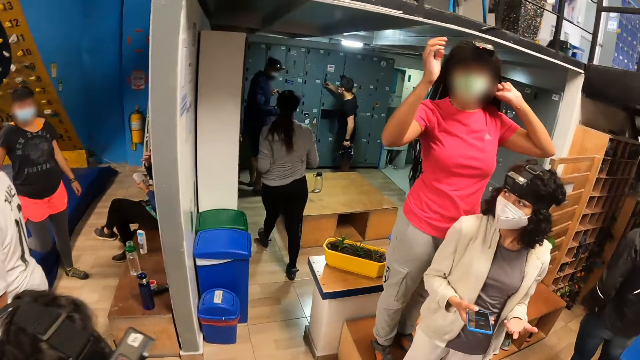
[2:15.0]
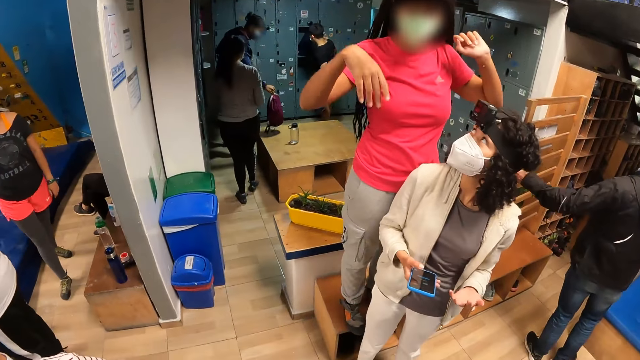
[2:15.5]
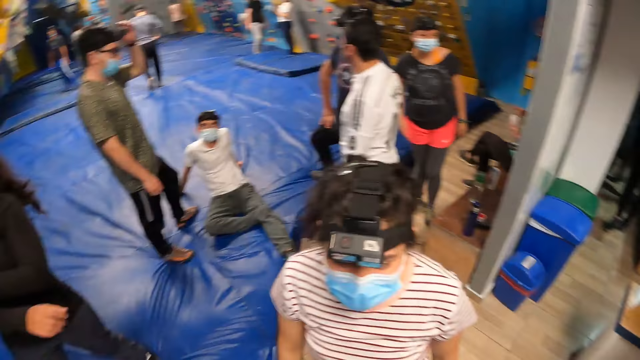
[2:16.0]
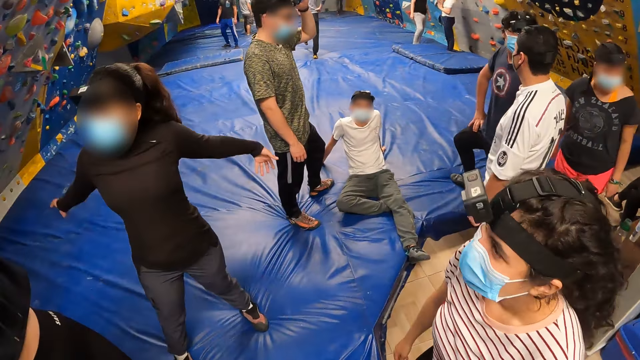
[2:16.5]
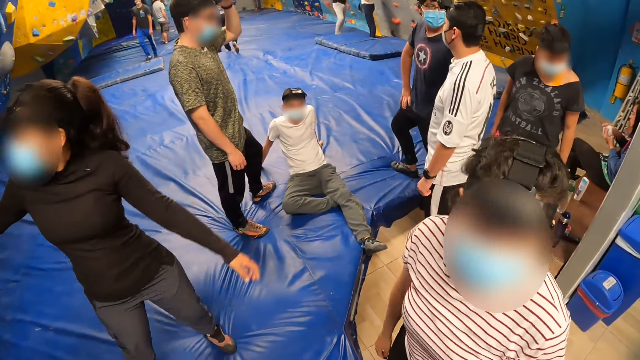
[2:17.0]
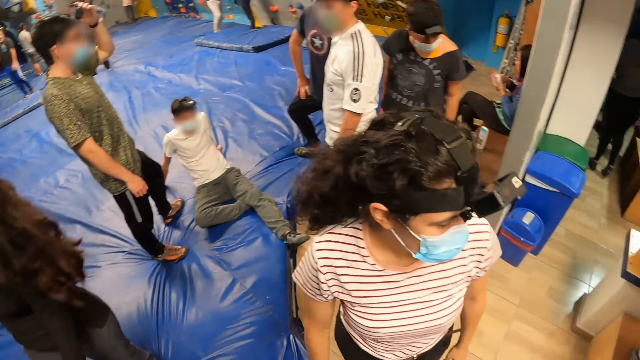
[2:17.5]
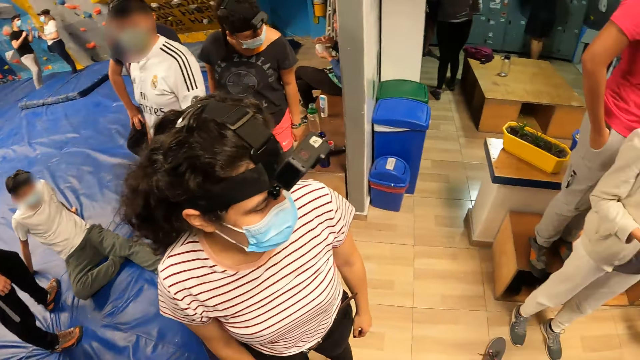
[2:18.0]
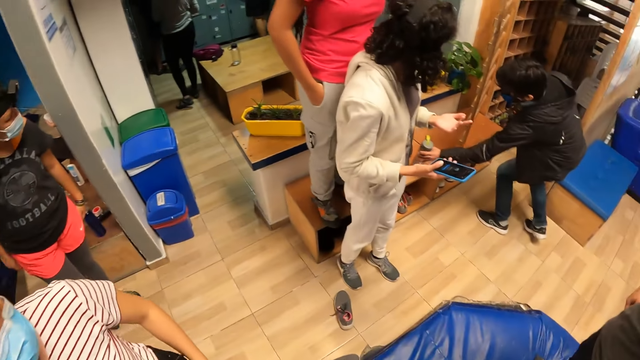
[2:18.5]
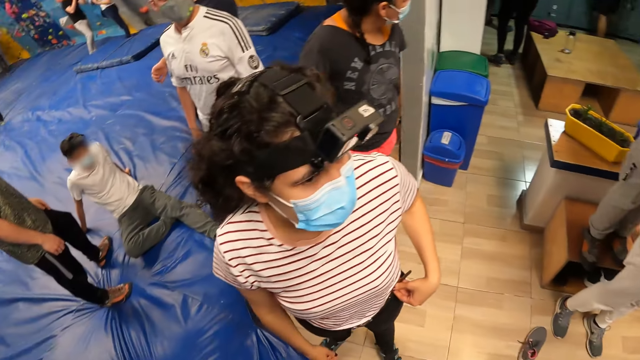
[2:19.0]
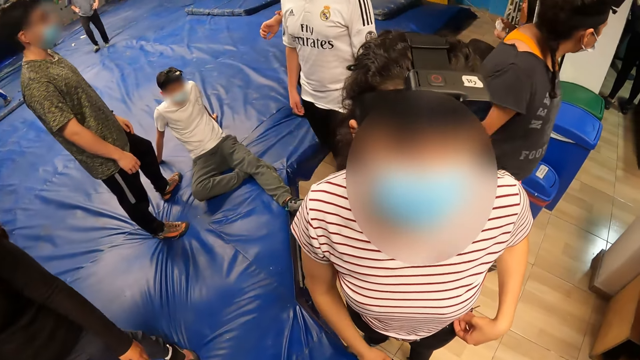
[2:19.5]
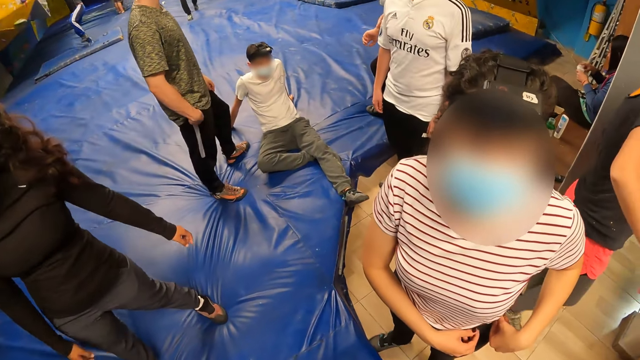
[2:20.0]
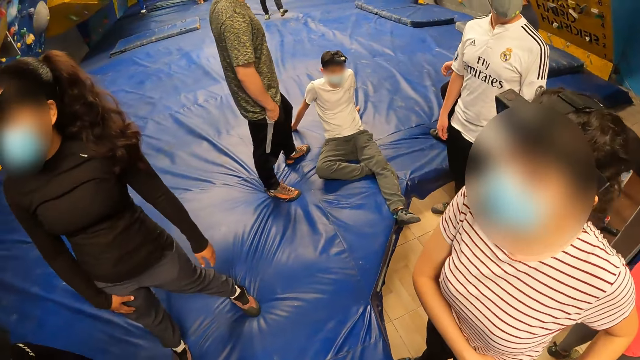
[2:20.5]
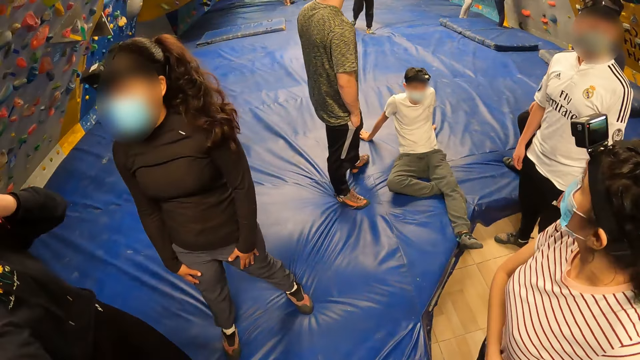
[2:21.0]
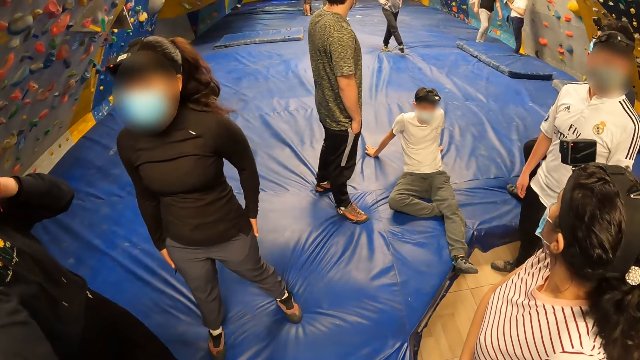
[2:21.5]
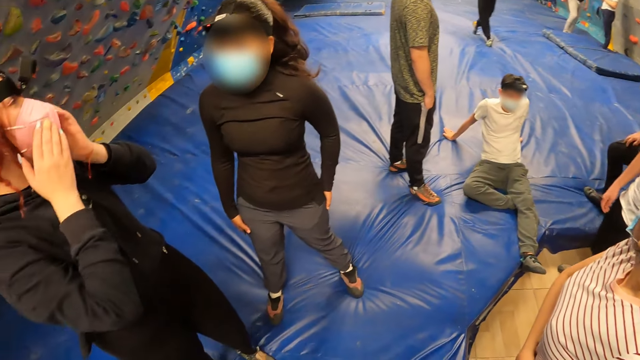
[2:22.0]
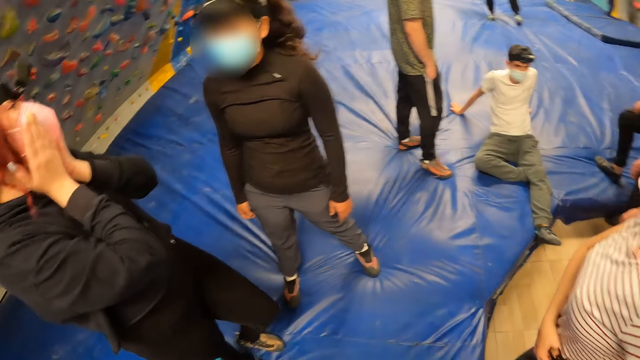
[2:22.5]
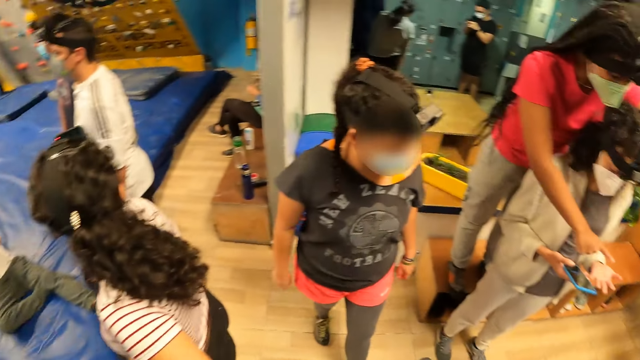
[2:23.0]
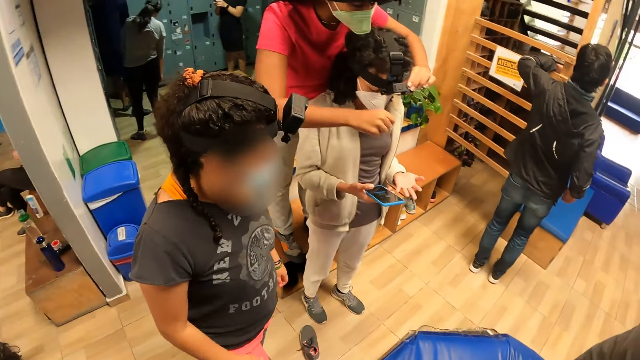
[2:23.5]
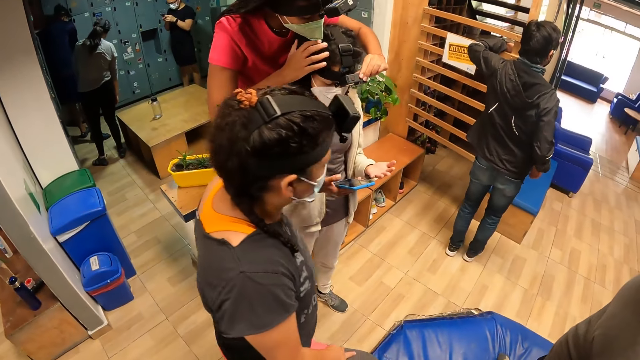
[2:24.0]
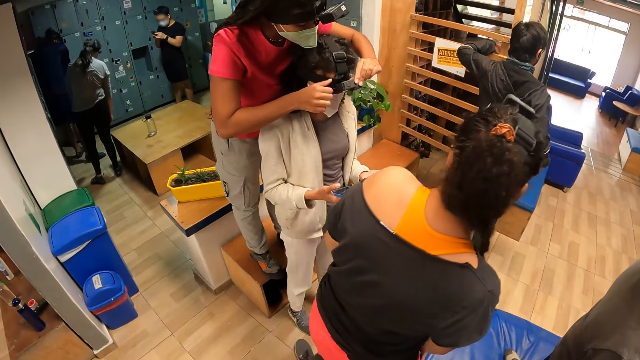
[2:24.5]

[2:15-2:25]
The camera wearer looks around.

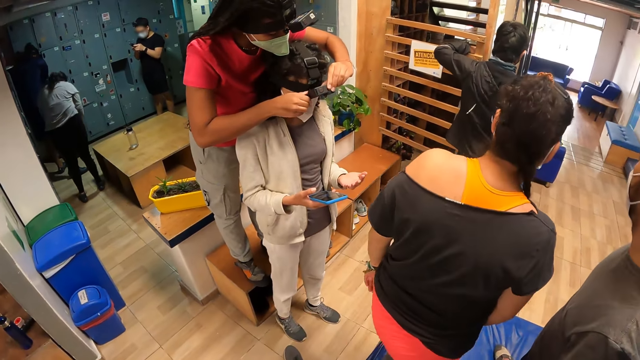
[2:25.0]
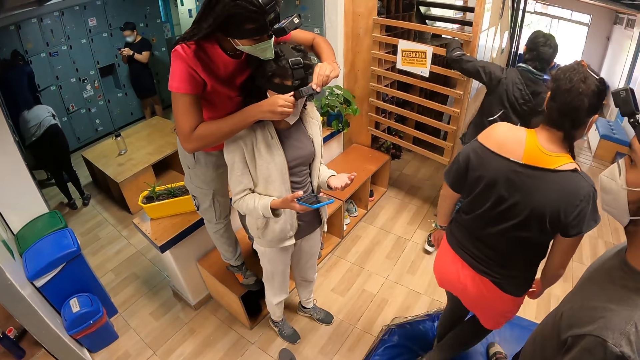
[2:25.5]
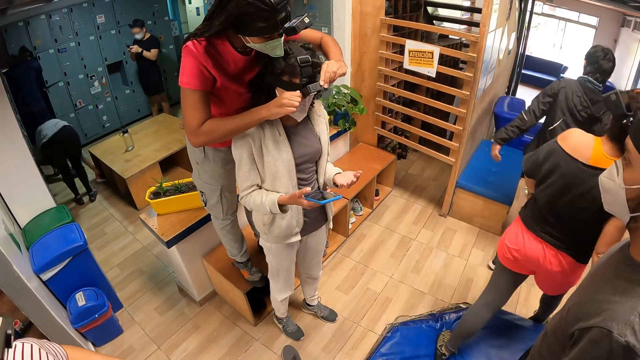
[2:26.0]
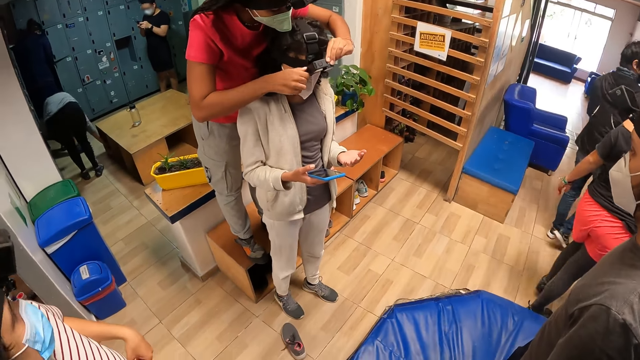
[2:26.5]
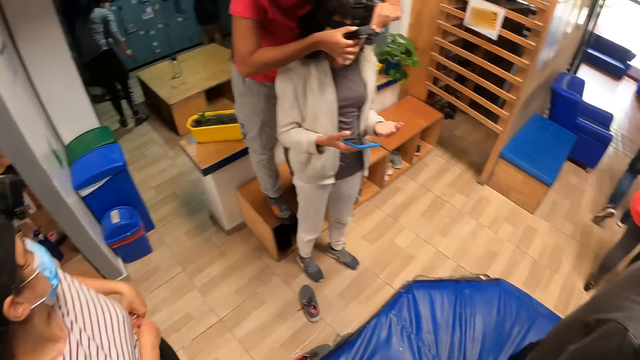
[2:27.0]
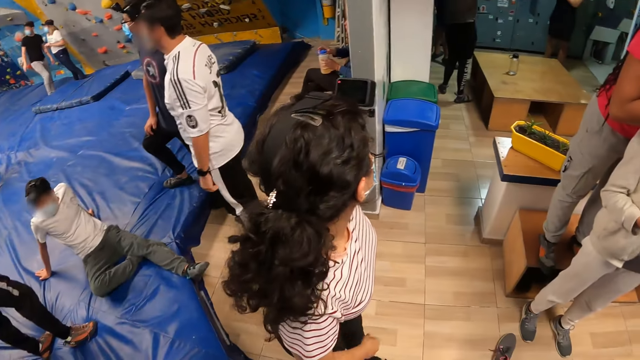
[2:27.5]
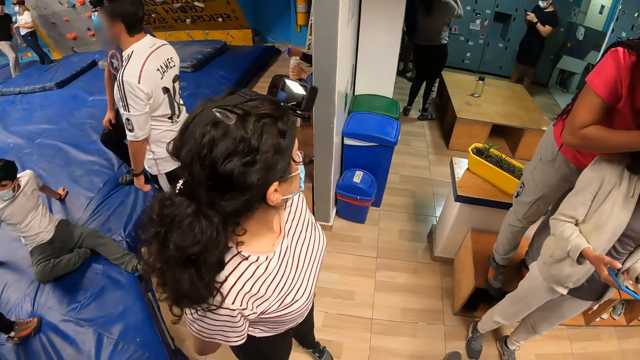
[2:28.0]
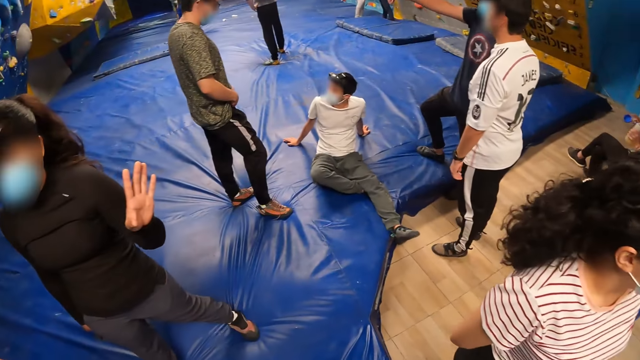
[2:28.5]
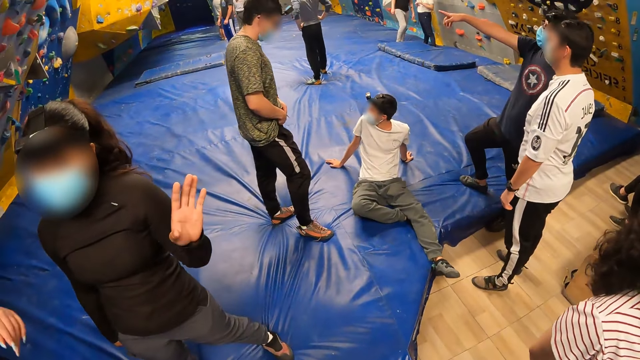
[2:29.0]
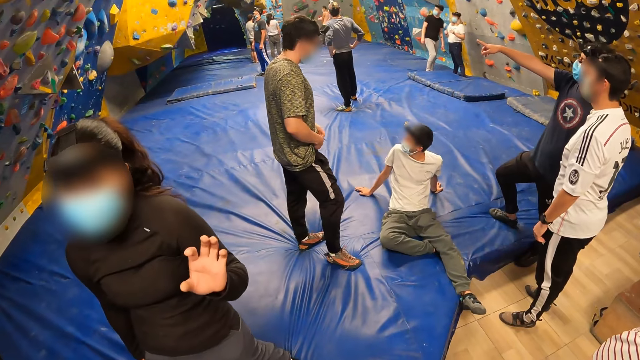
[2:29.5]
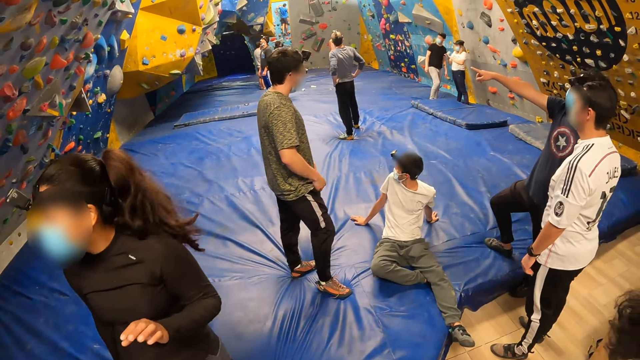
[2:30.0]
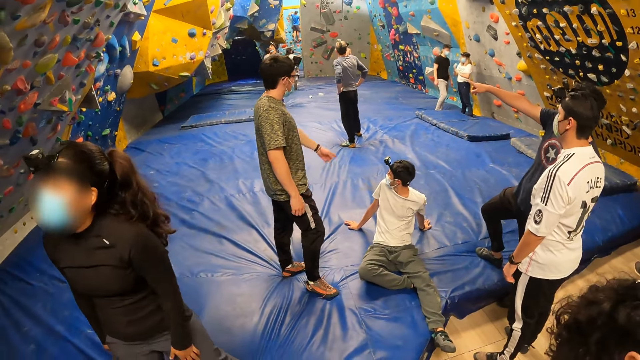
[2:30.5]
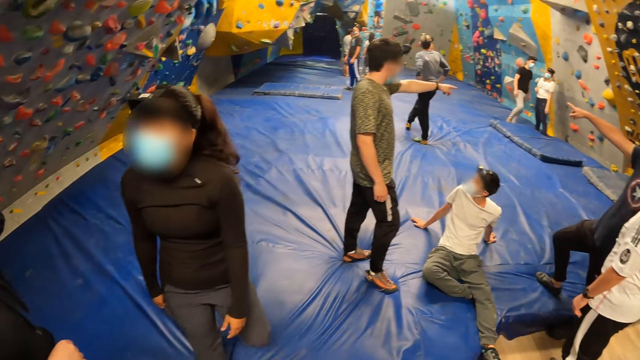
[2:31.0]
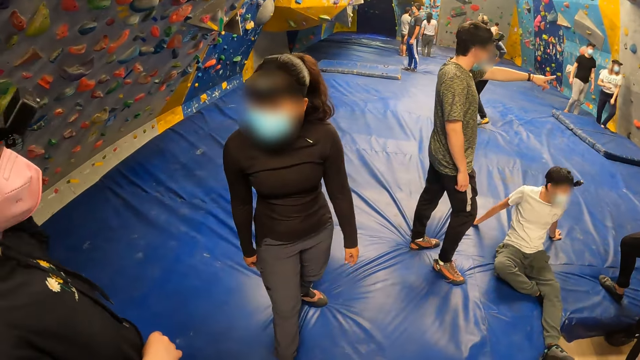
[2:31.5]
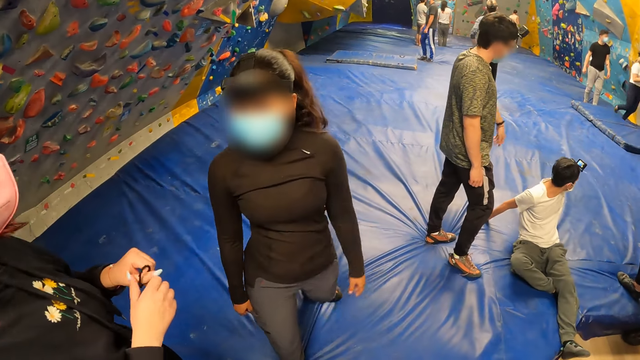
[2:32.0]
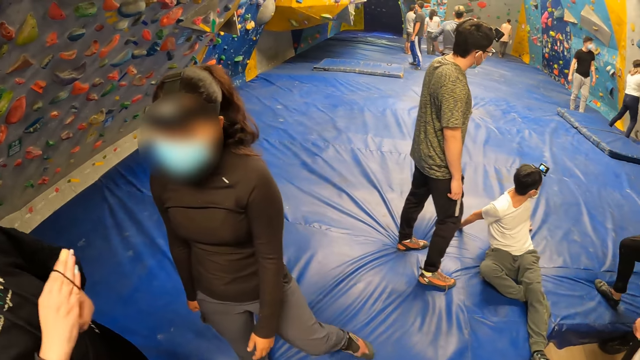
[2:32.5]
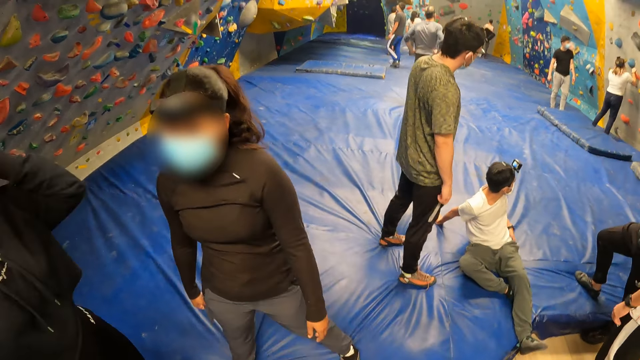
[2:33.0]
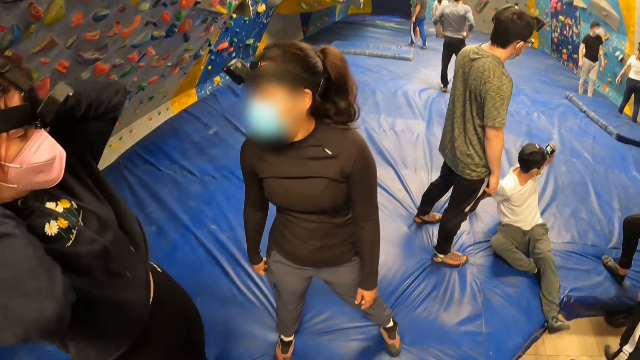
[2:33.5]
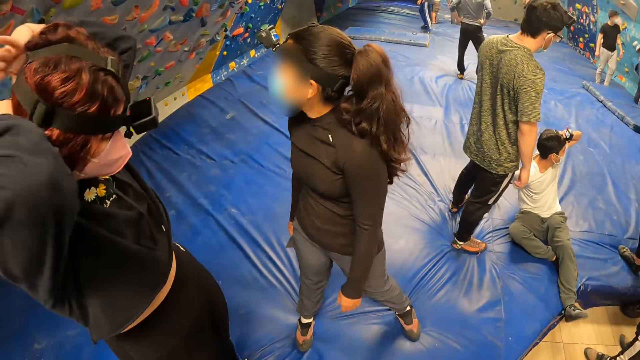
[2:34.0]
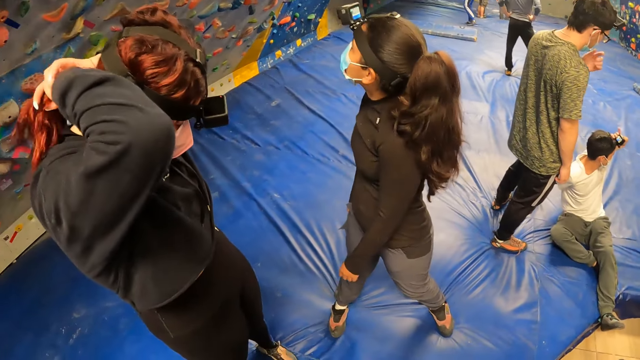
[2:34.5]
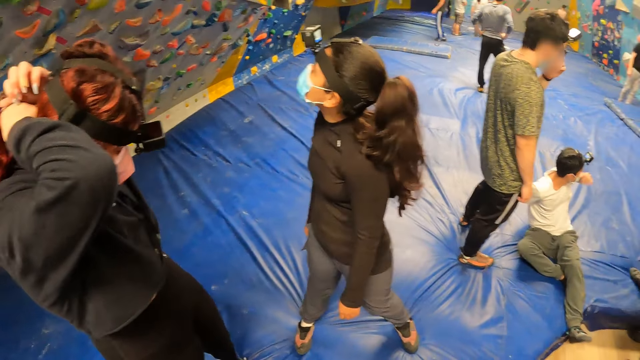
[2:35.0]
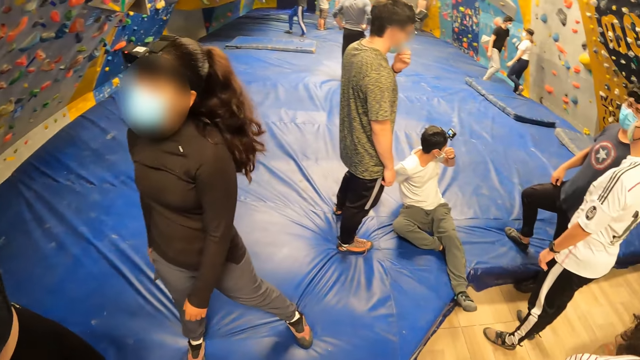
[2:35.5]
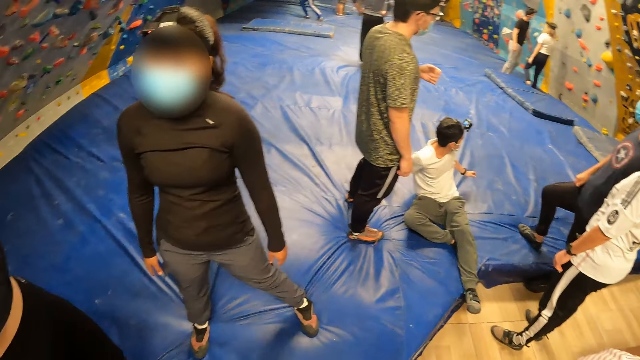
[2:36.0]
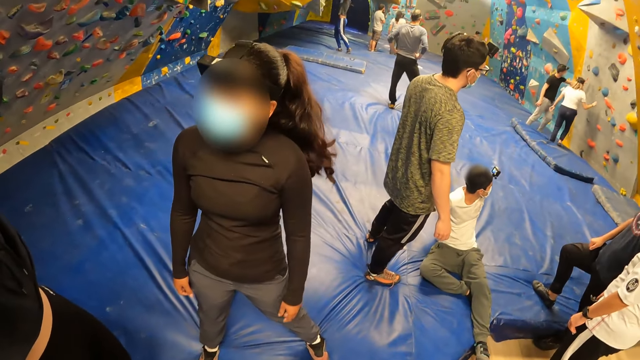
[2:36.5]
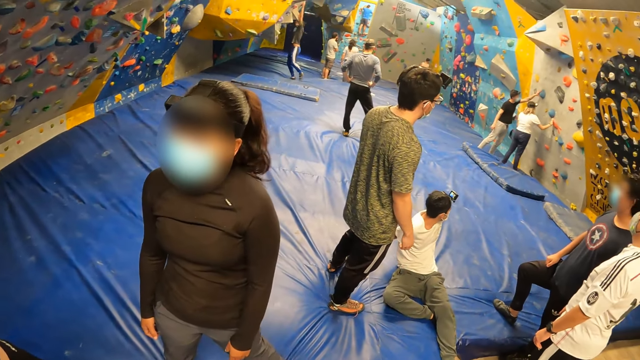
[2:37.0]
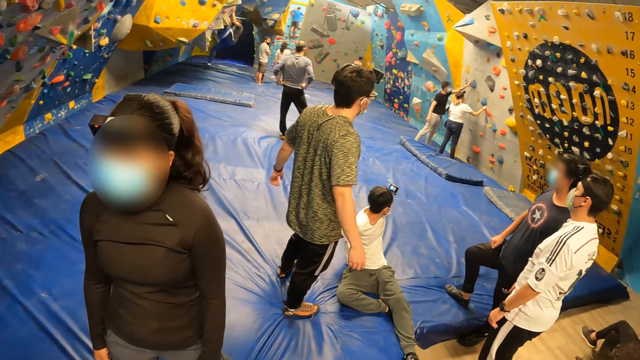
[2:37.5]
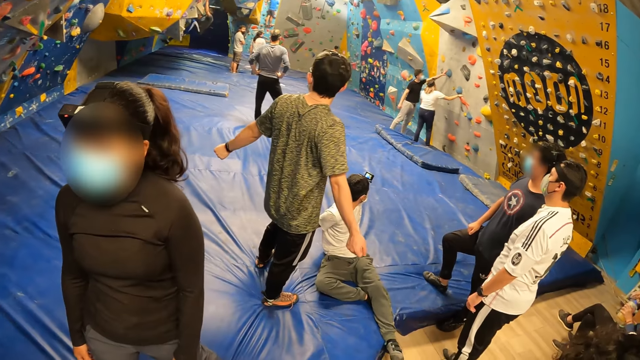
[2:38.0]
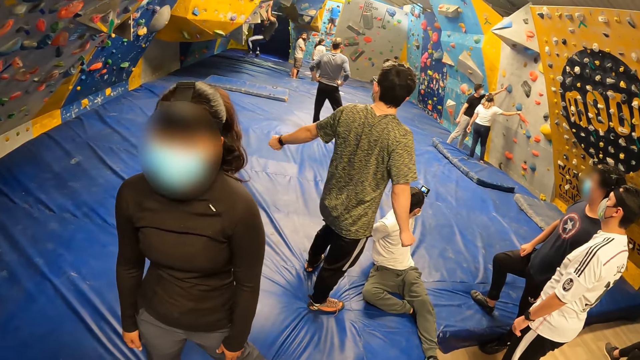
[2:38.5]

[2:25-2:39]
A lady looks around. The camera wearer looks around. The lady adjusts a rubber band in her right hand with her left hand and ties her hair with the rubber band in her right hand.
